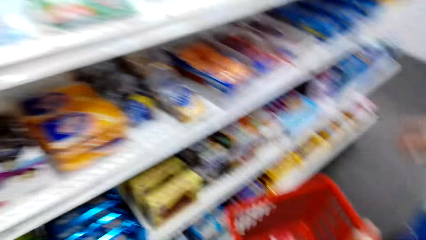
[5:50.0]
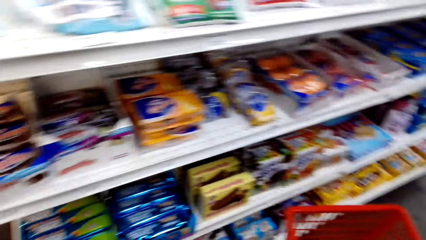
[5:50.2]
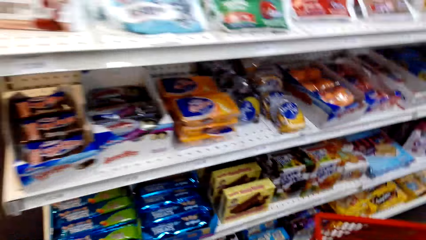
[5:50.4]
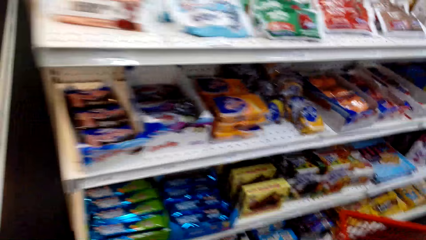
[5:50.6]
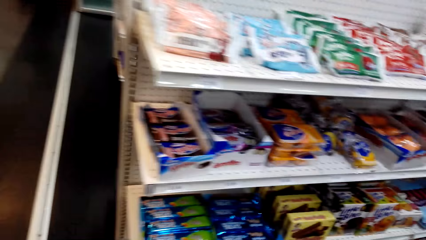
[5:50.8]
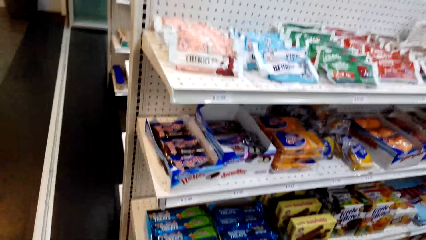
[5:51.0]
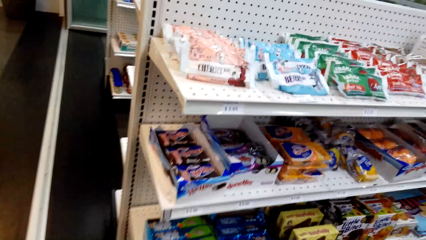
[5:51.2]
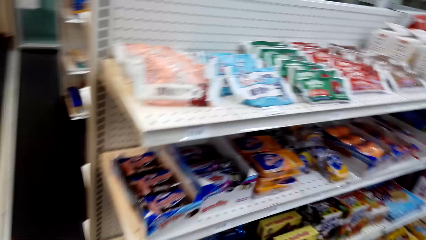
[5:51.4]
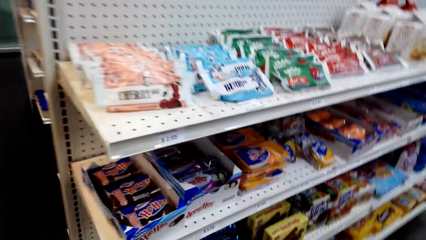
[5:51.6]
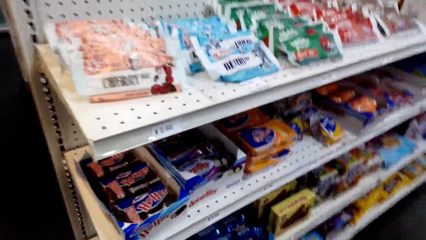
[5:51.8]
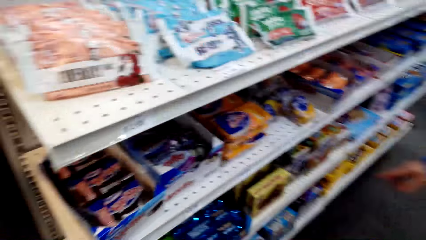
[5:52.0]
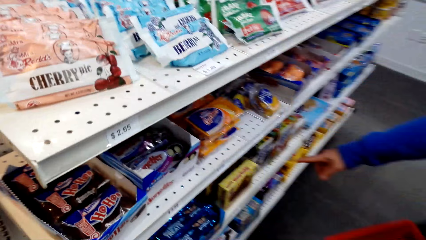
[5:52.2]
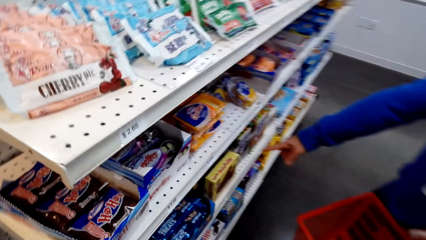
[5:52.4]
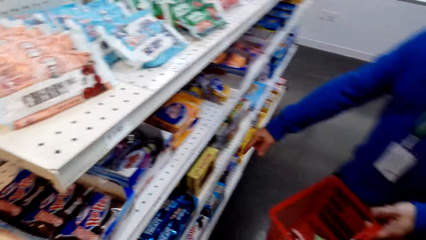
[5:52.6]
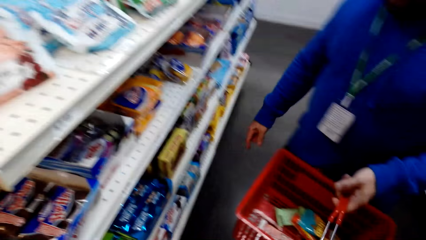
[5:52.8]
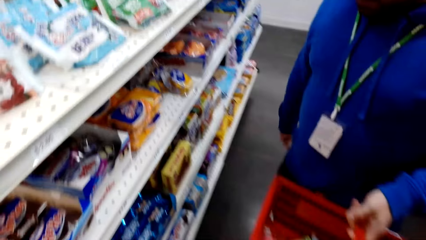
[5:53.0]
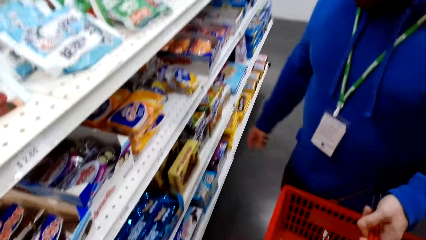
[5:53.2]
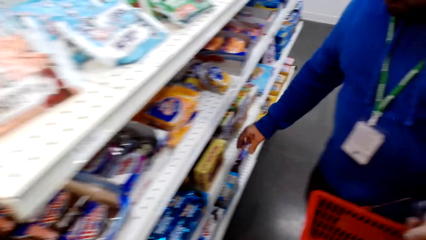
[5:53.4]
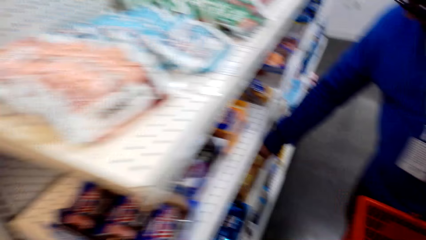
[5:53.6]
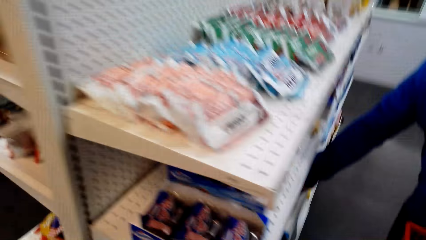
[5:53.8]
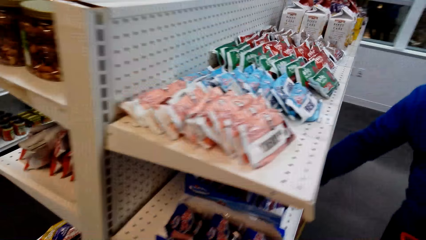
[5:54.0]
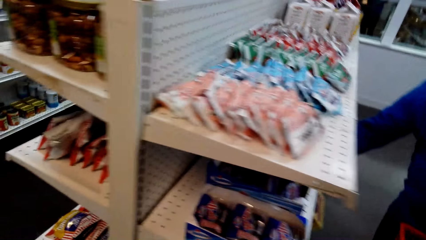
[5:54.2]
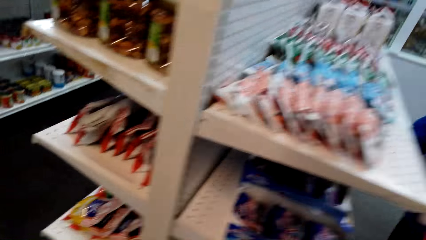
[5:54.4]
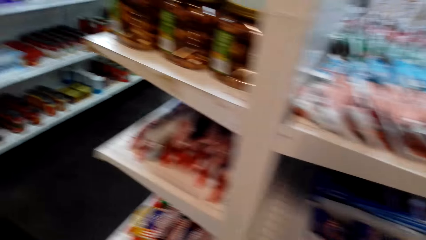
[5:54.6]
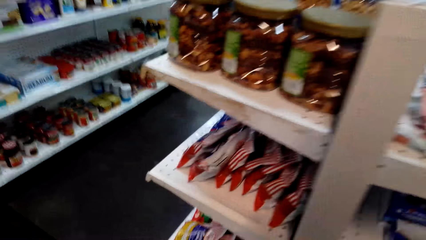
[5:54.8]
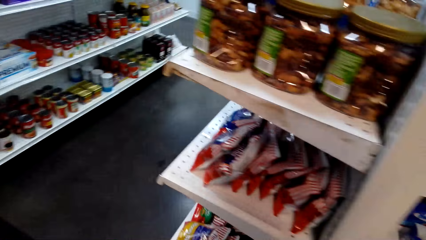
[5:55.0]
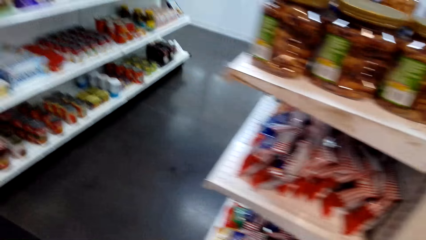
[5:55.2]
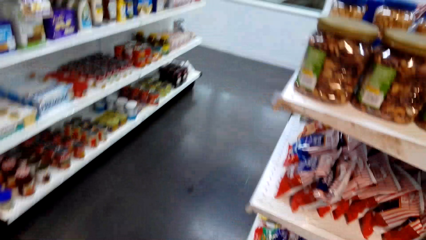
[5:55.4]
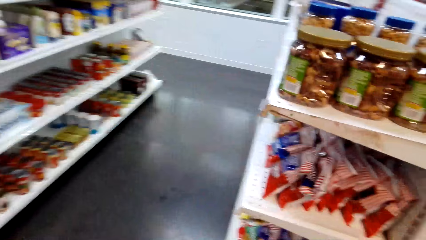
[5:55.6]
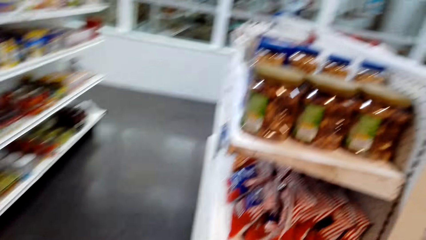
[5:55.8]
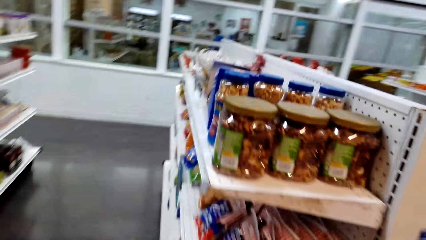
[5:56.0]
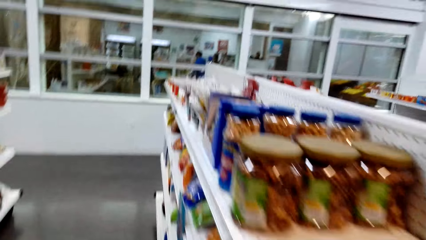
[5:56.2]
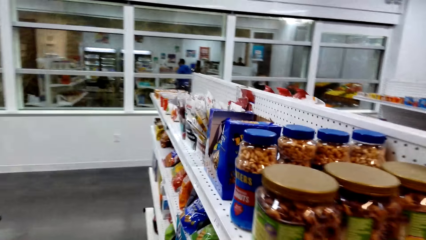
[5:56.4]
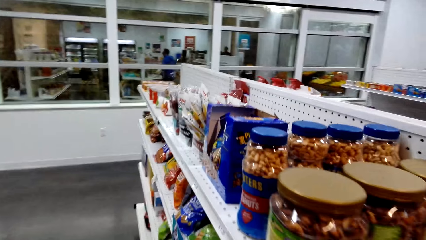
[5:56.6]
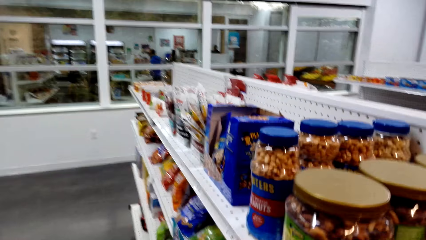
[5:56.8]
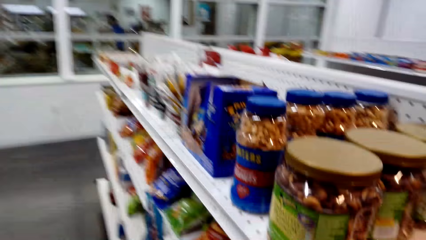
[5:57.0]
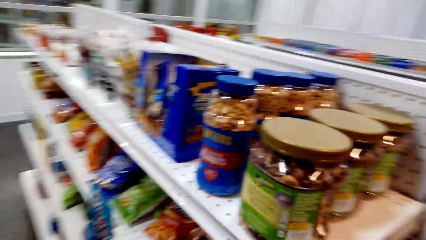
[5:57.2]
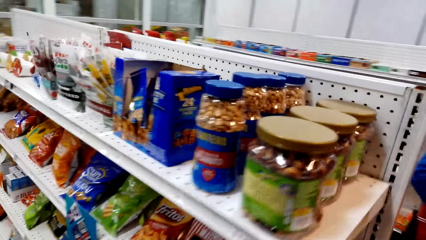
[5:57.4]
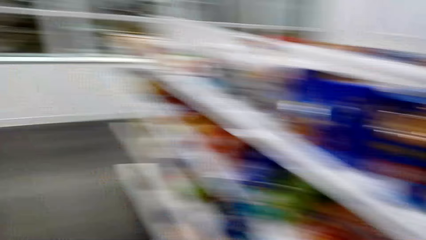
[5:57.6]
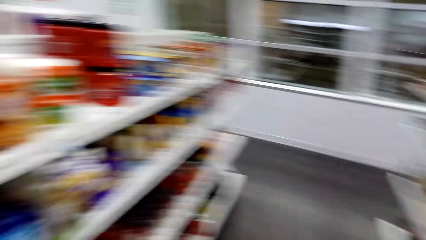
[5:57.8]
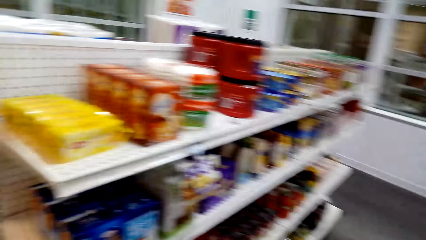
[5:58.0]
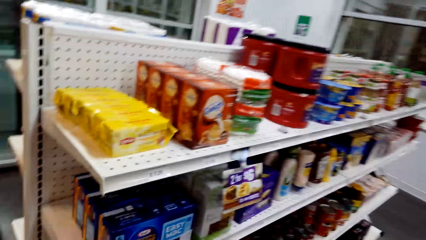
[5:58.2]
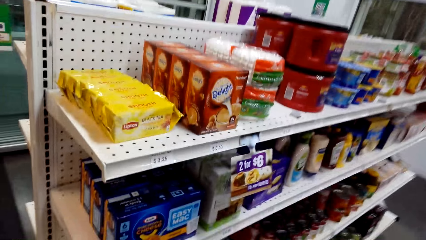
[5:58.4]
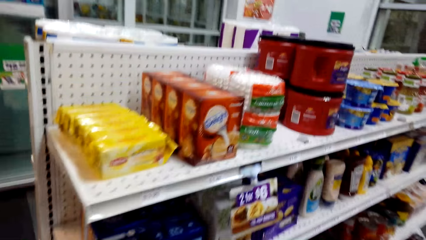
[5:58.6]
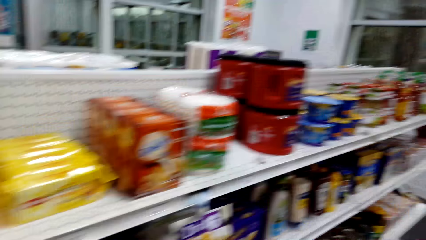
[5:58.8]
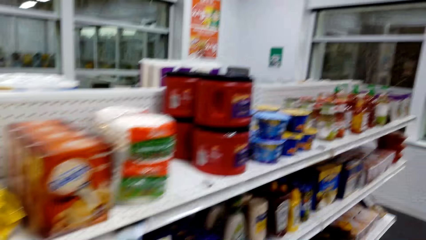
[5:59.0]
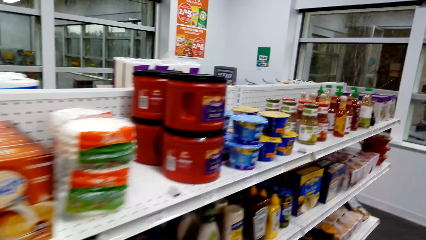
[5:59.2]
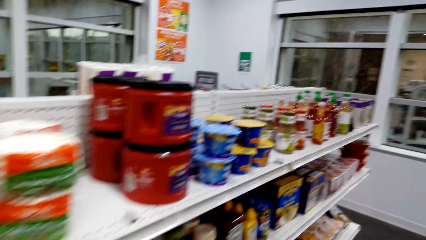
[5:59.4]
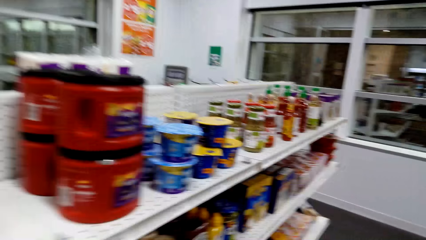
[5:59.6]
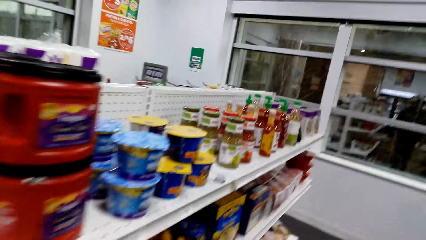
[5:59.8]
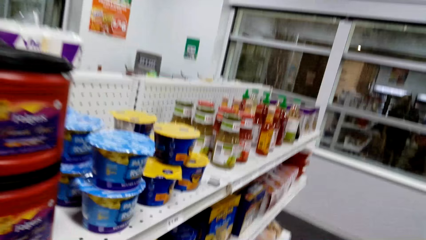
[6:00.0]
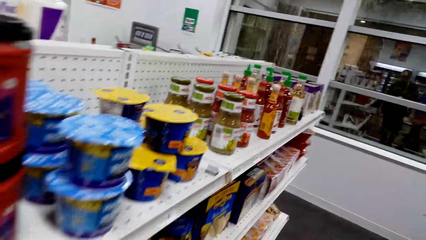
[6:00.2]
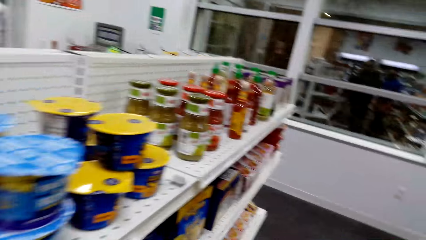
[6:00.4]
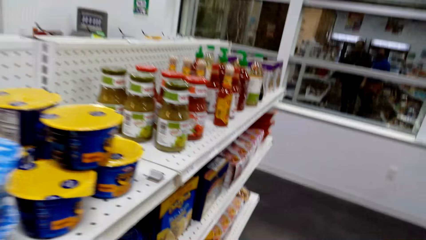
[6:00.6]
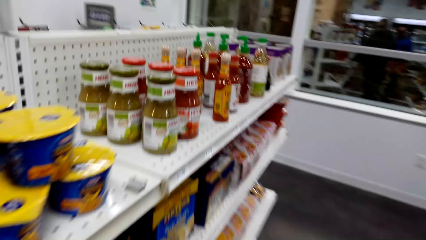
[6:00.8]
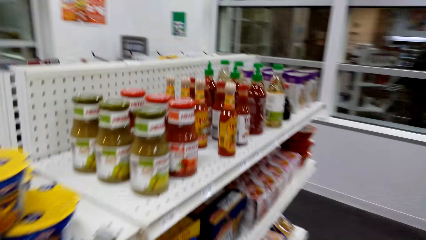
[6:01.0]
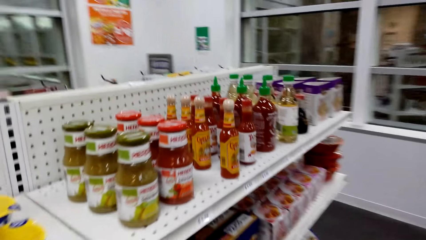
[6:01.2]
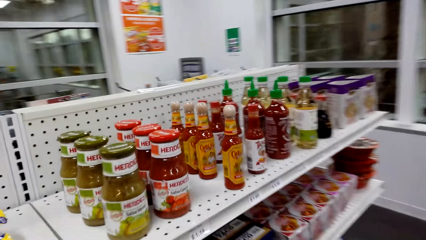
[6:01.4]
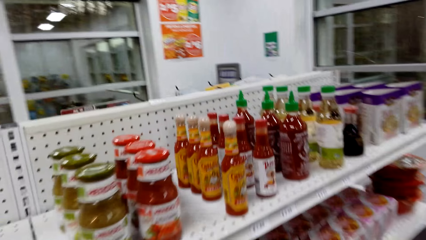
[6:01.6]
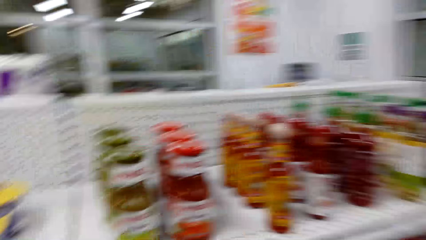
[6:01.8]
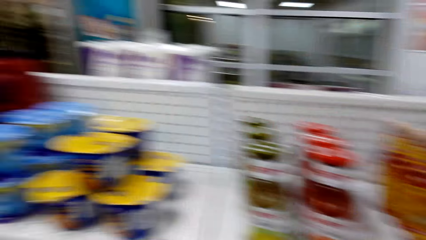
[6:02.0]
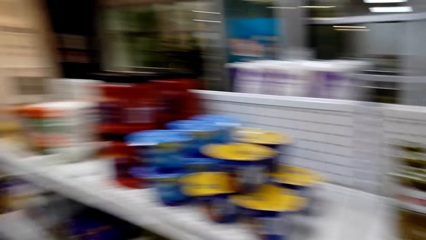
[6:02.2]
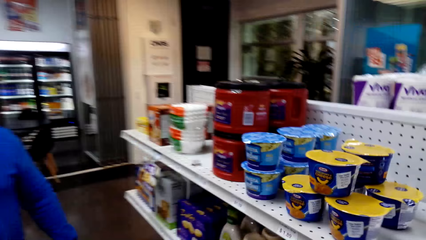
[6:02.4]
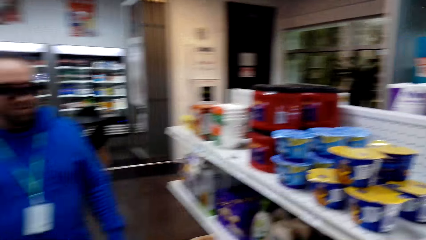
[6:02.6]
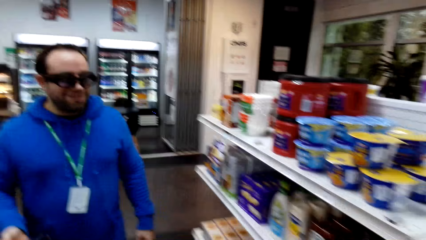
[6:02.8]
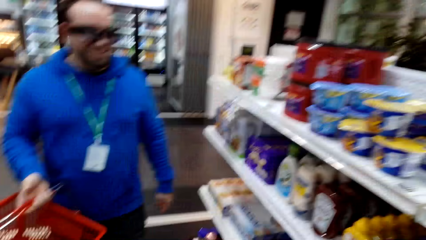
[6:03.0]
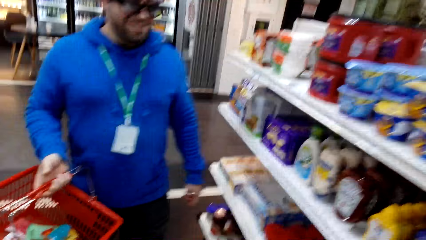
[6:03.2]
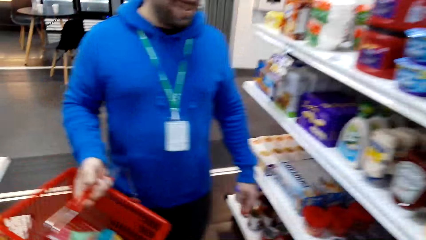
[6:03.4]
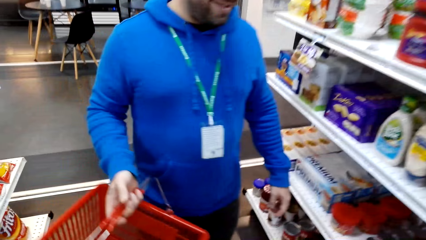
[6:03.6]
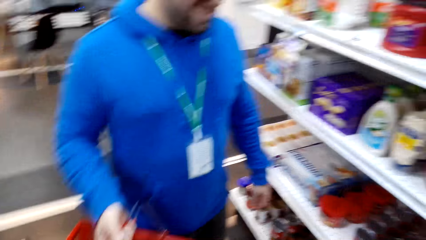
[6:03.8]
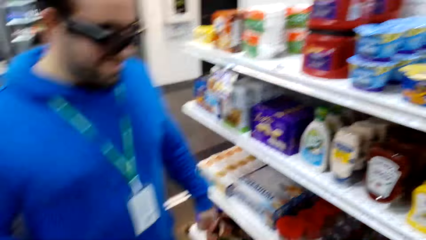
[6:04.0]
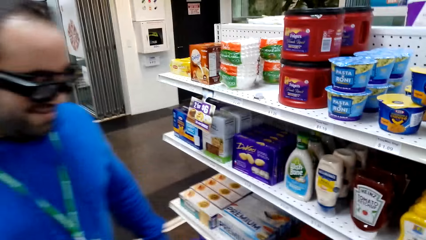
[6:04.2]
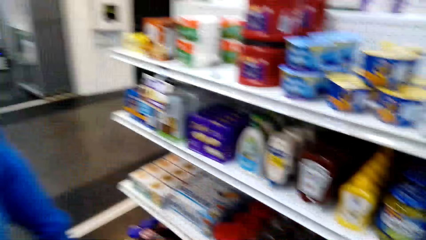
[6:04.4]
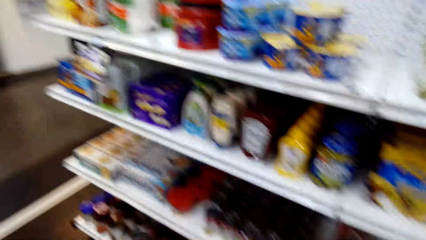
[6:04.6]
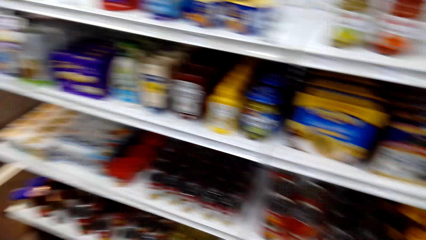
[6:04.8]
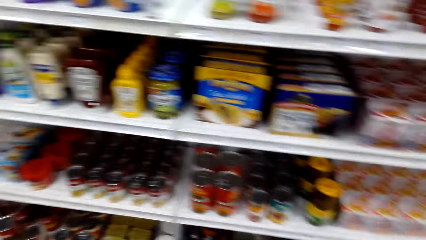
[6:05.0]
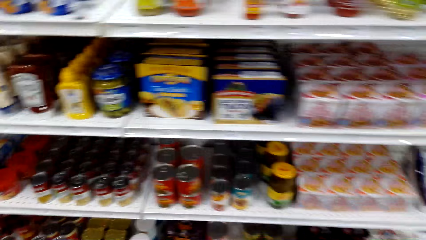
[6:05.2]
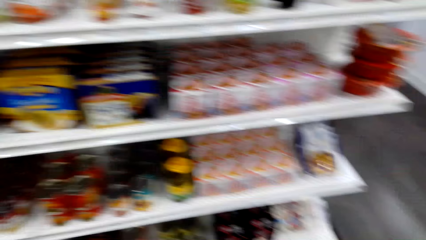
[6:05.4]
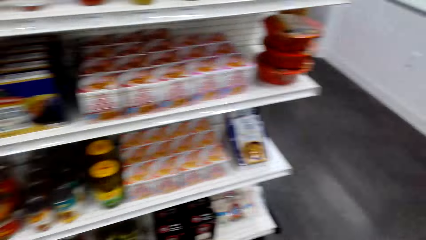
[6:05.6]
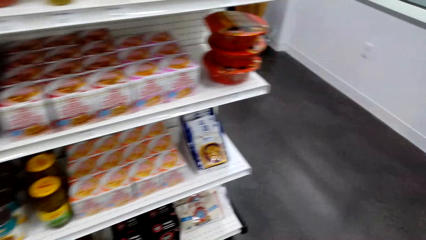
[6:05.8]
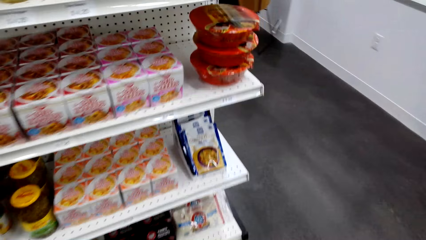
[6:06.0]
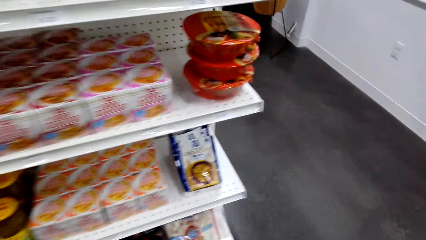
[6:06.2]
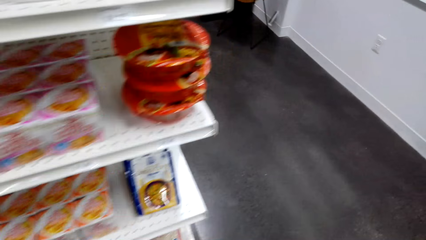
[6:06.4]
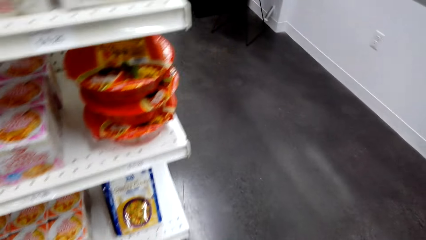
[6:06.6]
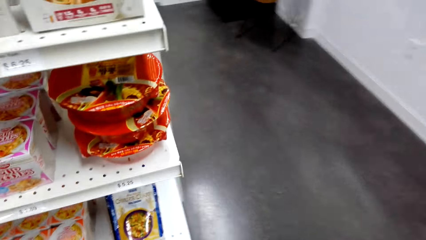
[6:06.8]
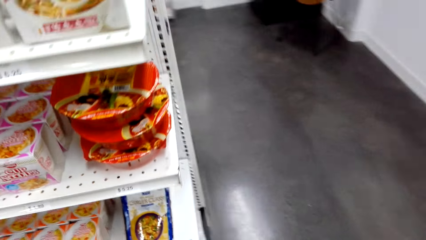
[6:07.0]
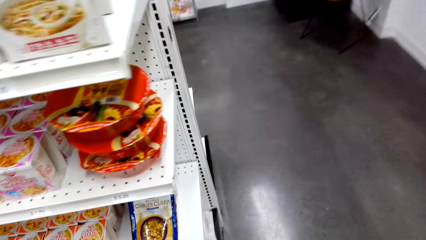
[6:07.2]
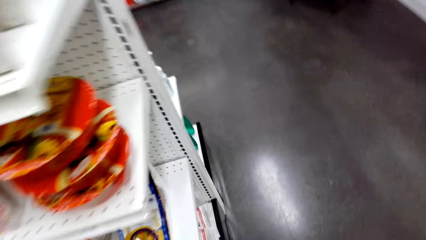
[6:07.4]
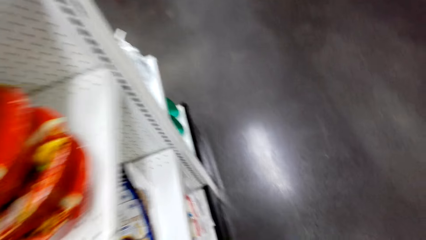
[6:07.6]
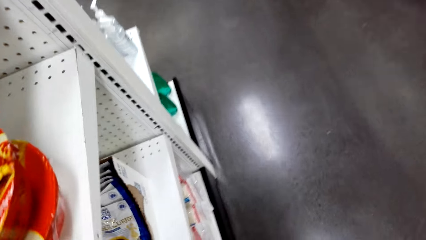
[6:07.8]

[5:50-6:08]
The camera wearer puts something in the basket. A man points at products and picks something. The camera wearer talks to a person. They move around. They look at the shelves. They talk to the person.
